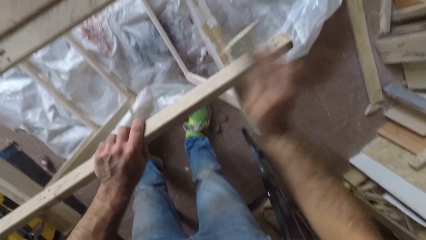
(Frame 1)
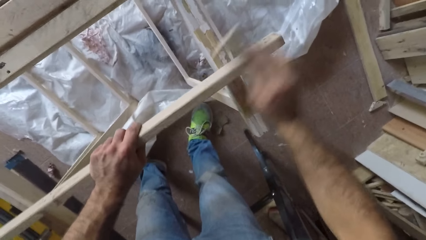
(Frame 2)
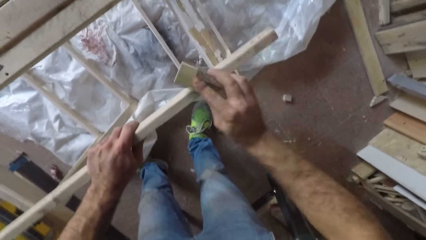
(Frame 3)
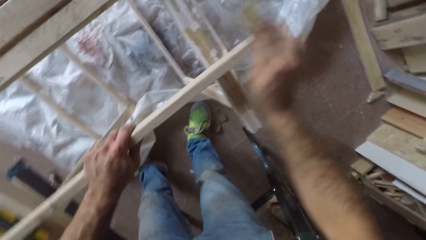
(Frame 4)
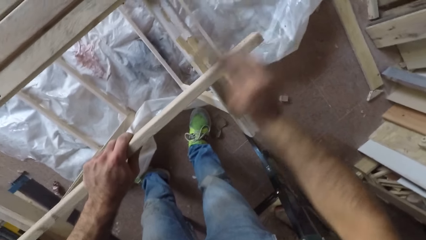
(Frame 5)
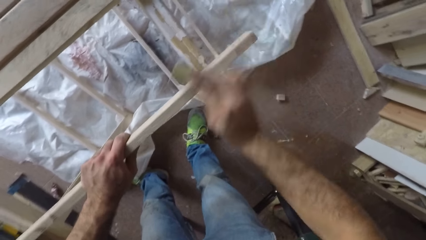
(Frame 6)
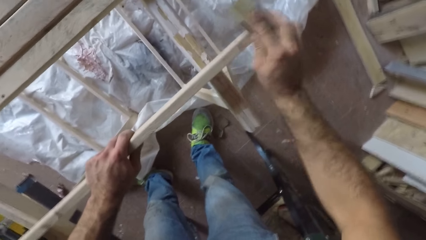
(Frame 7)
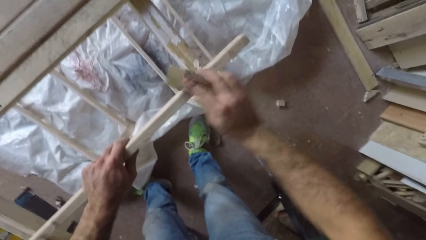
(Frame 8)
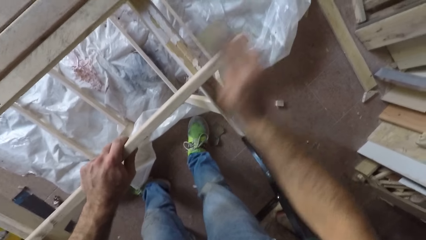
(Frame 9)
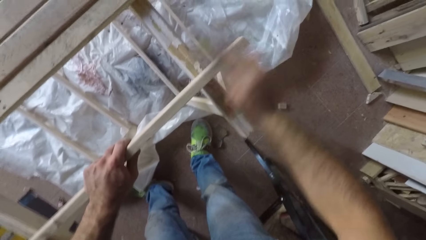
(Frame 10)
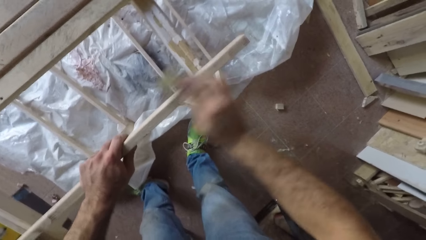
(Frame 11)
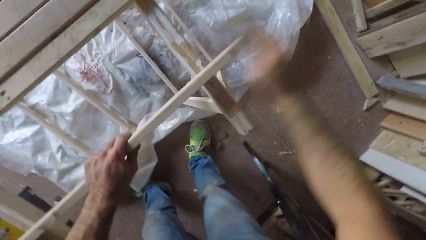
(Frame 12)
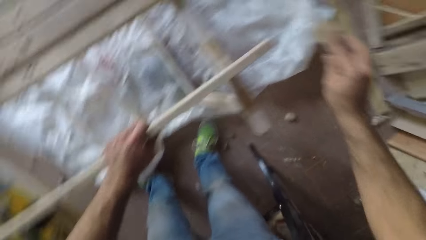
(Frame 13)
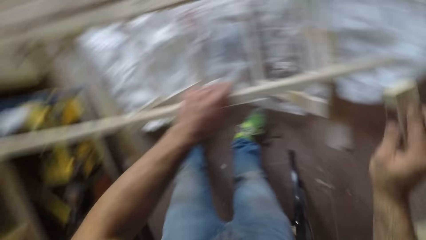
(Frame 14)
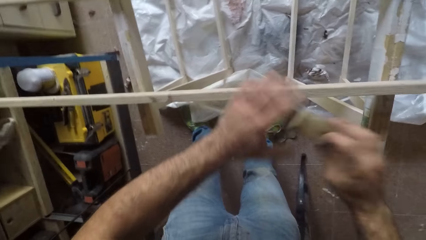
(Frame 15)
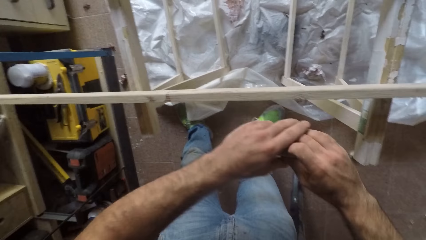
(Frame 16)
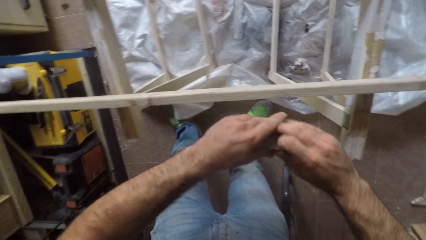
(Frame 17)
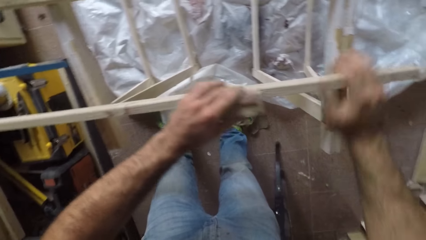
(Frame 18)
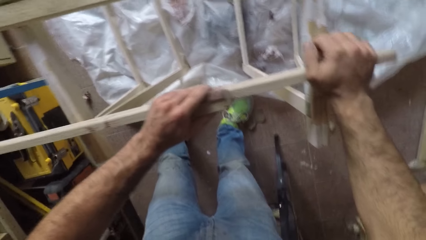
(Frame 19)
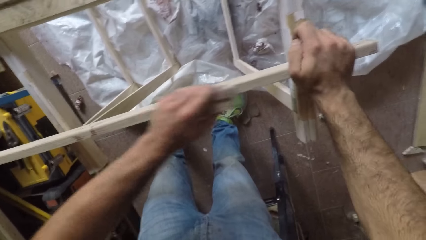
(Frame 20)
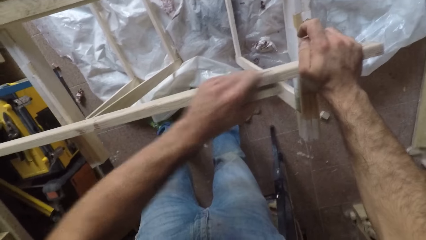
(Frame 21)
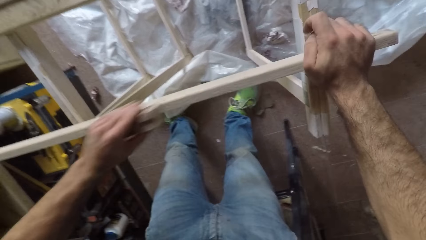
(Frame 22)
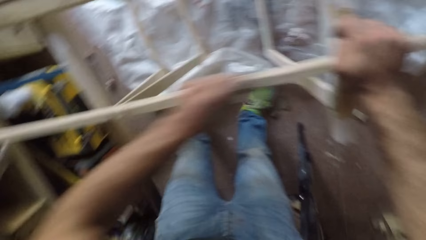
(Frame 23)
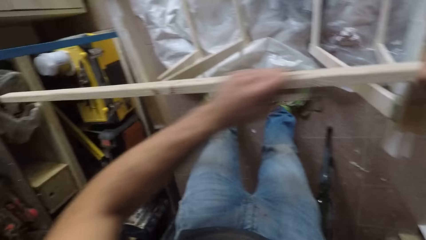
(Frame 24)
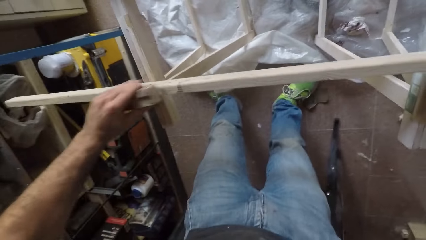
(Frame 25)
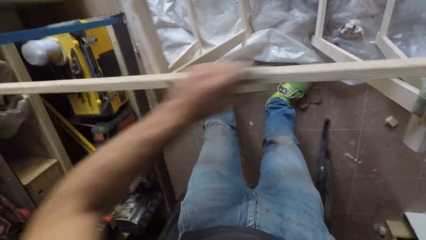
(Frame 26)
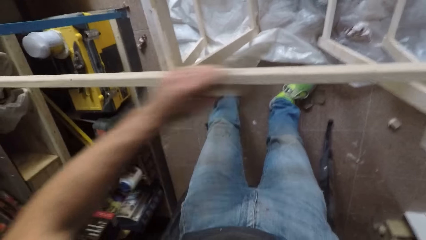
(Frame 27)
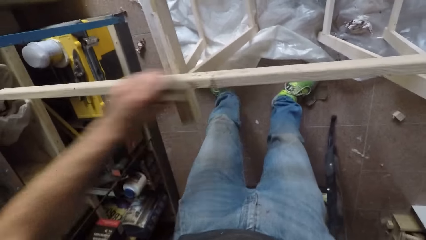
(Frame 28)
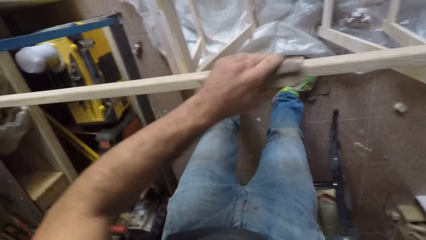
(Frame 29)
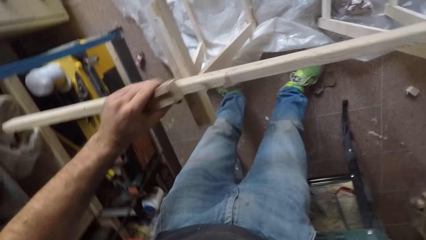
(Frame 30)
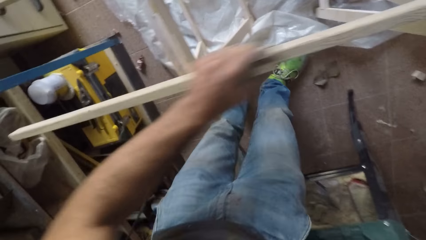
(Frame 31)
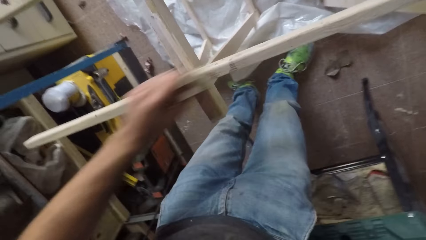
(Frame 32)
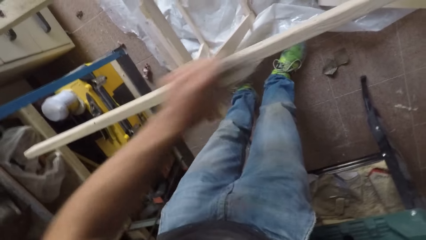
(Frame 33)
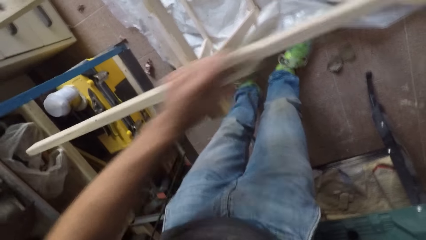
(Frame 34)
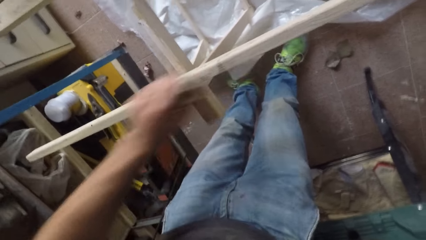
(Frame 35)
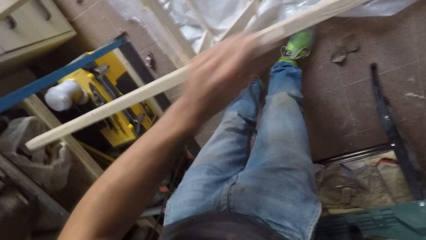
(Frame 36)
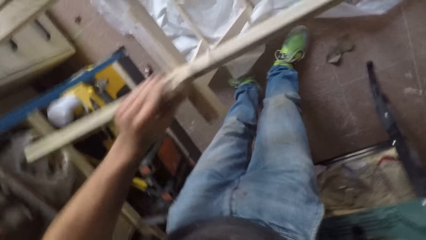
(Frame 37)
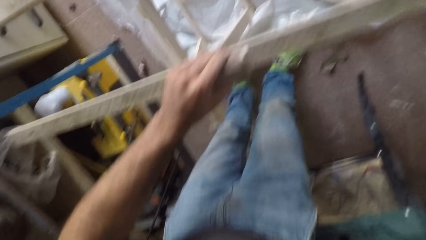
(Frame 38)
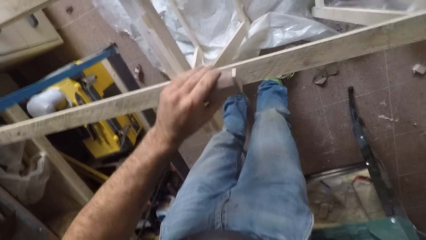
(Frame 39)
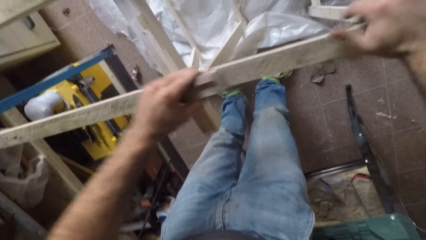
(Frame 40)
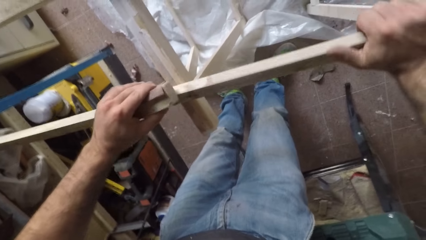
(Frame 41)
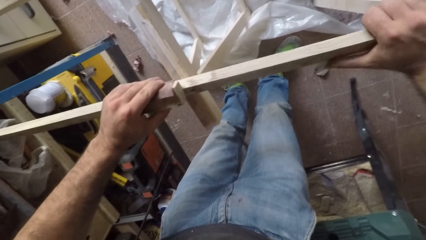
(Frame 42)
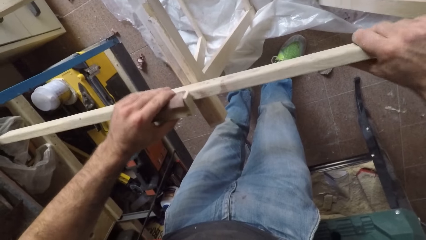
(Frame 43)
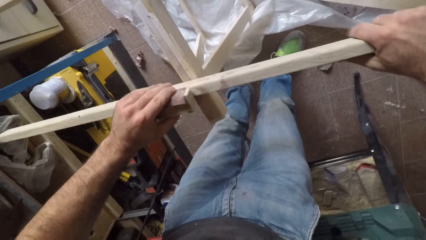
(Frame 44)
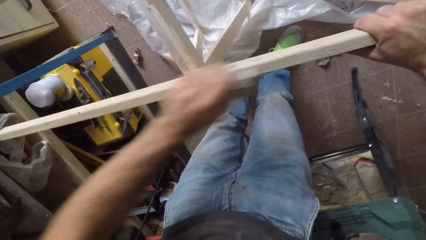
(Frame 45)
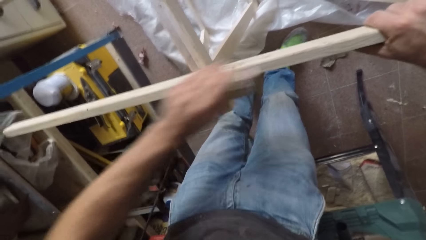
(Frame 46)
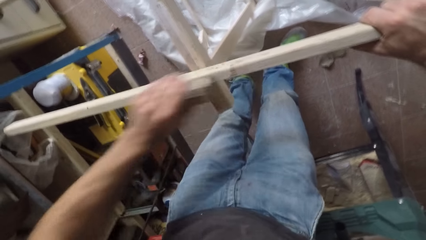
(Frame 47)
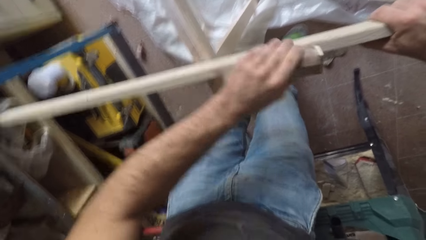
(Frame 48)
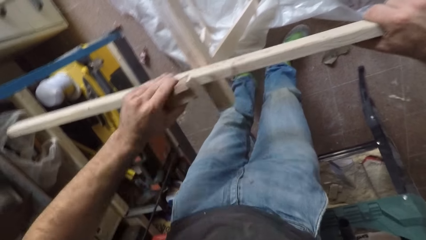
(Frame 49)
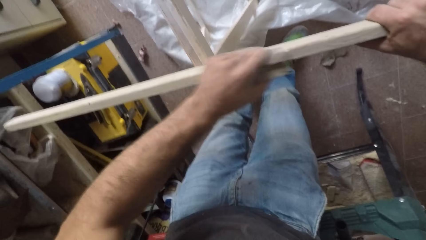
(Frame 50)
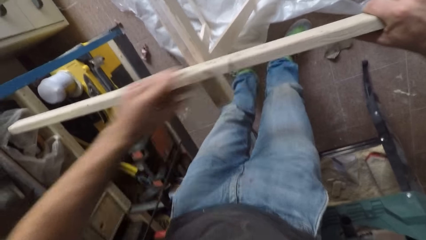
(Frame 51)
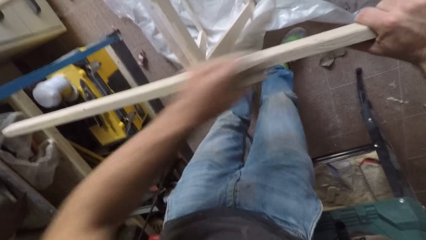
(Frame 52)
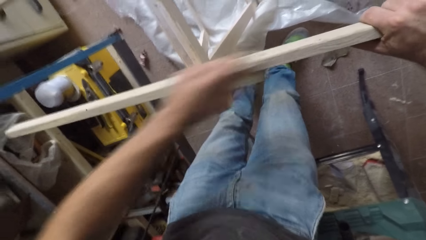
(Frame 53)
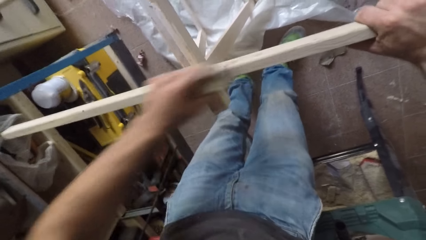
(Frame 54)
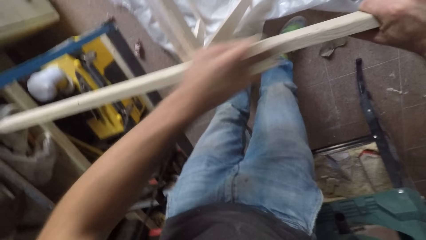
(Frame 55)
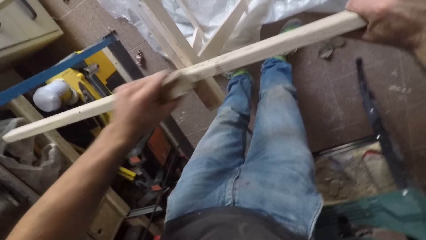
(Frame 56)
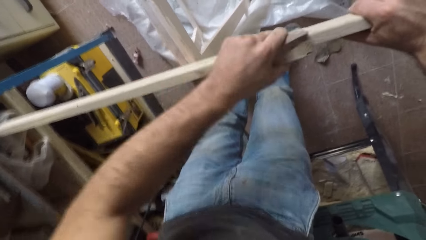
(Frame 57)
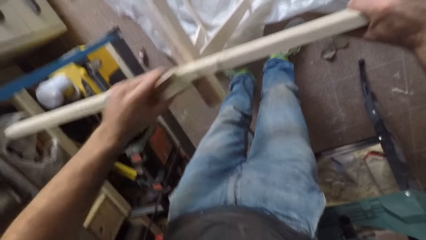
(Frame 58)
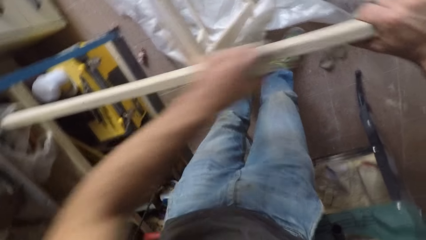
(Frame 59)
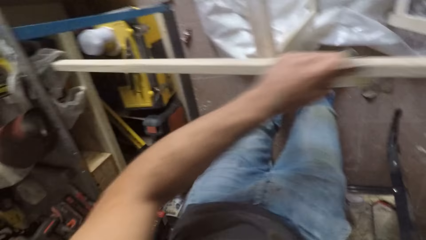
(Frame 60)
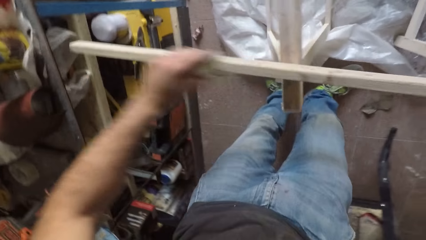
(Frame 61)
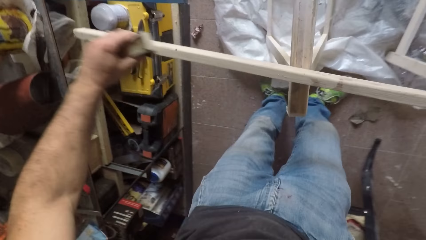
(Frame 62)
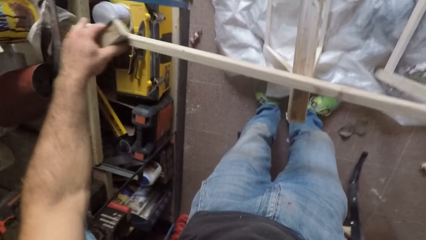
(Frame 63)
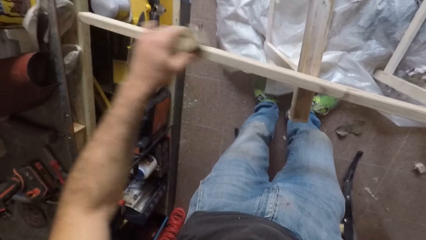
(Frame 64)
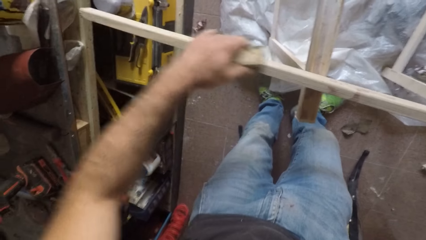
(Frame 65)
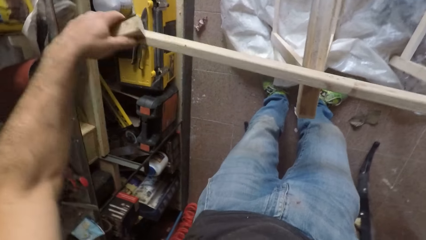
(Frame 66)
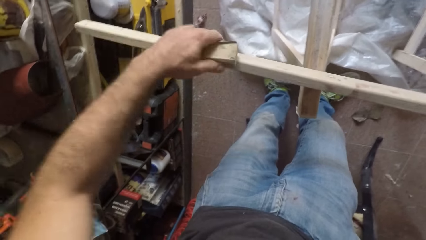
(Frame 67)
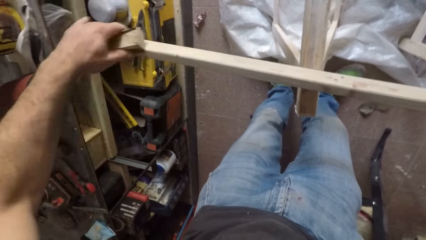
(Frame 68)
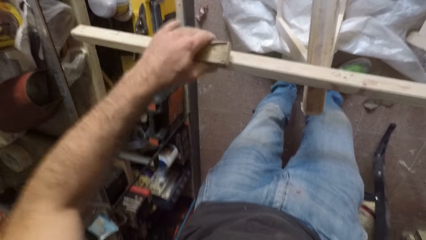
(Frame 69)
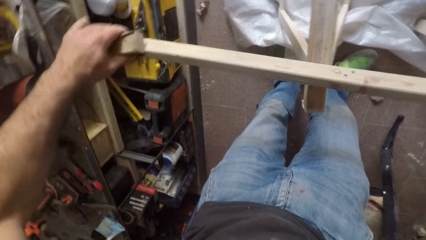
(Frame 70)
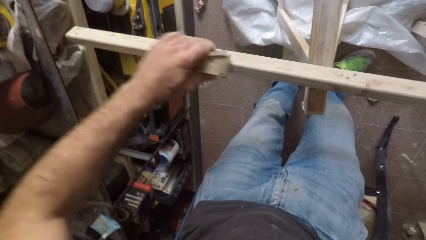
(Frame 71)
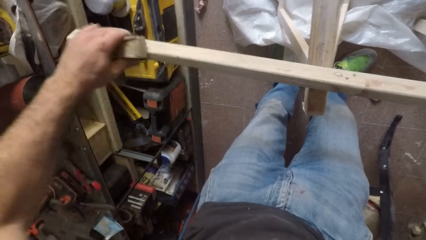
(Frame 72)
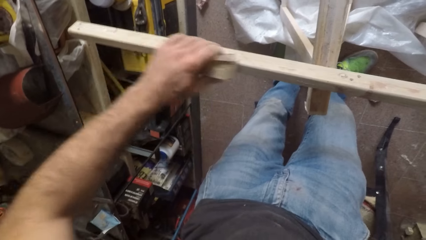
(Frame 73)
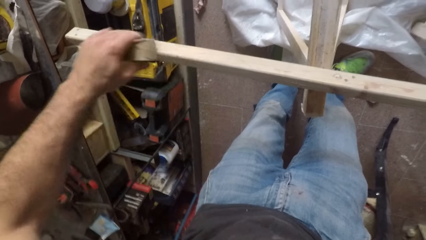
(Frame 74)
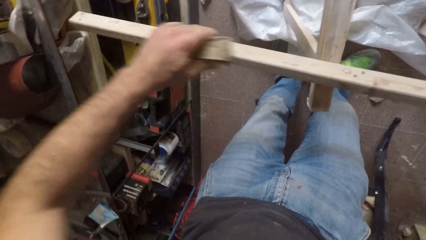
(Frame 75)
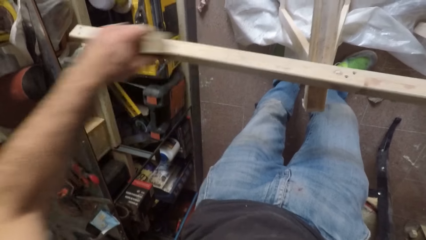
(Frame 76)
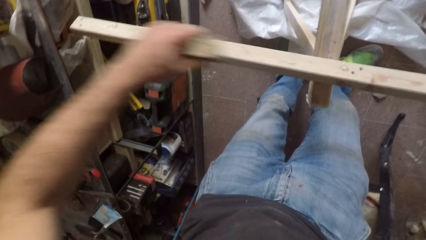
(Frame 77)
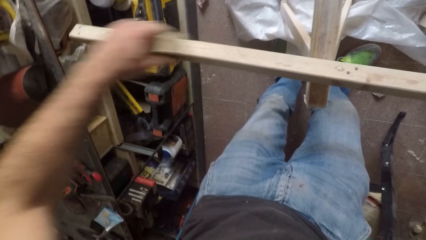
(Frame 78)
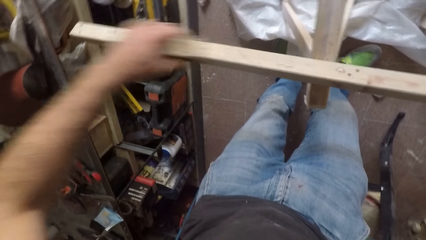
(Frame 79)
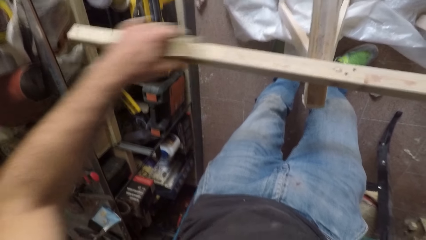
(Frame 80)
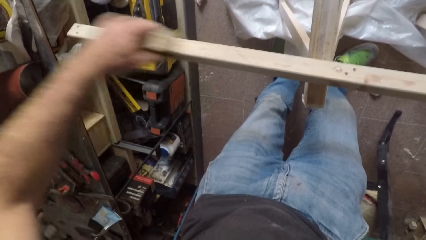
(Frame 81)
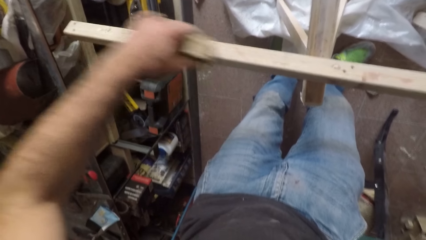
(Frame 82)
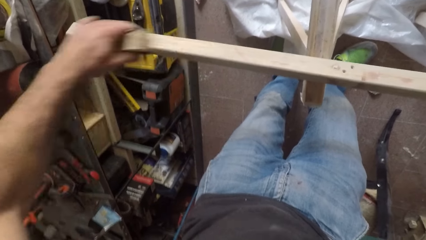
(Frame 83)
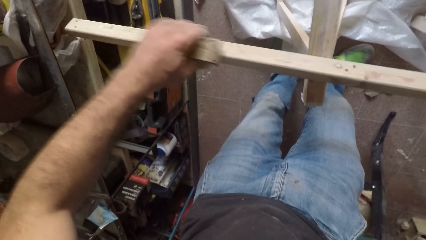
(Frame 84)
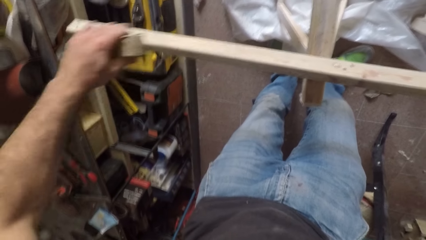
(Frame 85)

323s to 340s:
The camera wearer removes the sandpaper from the wood. He passes the sandpaper from his right hand to his left hand. He holds the wood with his right hand and rubs the sandpaper over the wood with his left hand. He adjusts the wood with his right hand. He rubs the sandpaper over the wood with his left hand.
